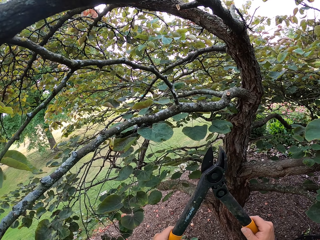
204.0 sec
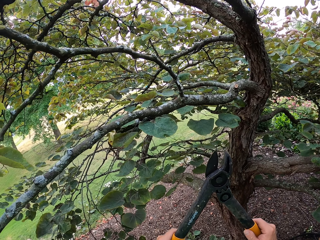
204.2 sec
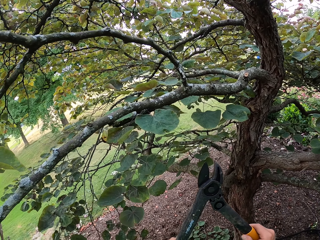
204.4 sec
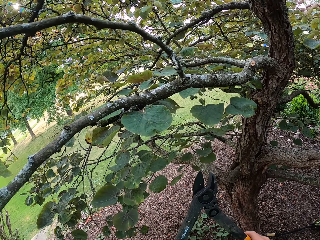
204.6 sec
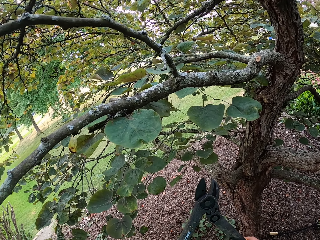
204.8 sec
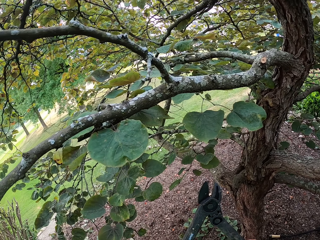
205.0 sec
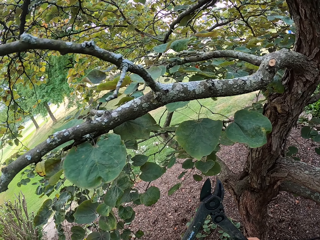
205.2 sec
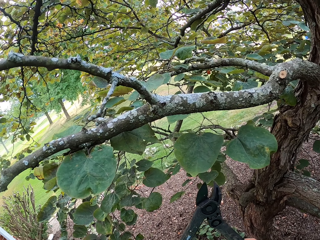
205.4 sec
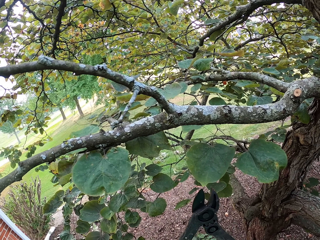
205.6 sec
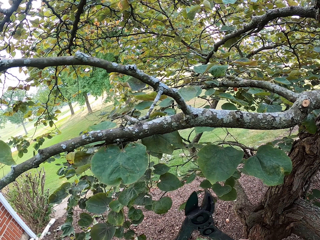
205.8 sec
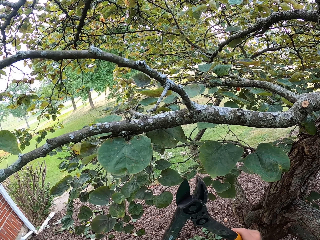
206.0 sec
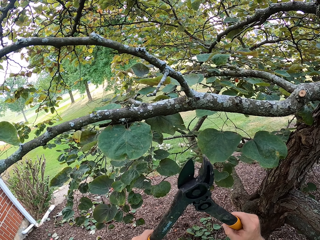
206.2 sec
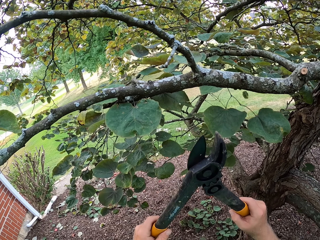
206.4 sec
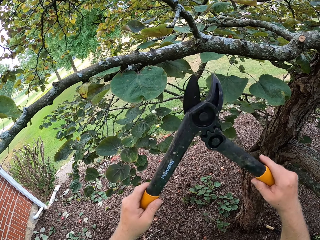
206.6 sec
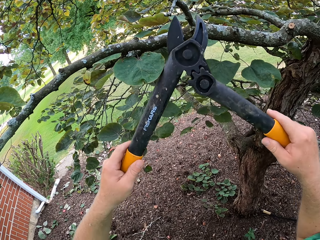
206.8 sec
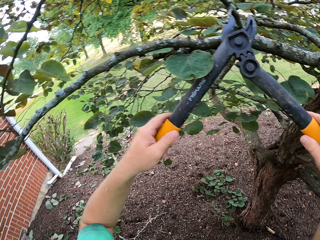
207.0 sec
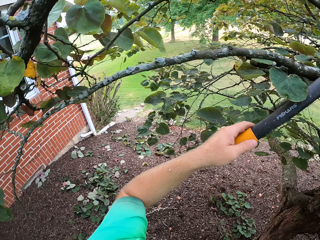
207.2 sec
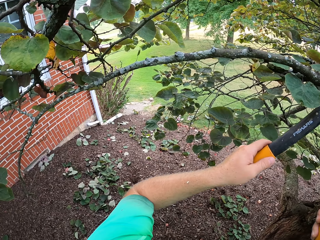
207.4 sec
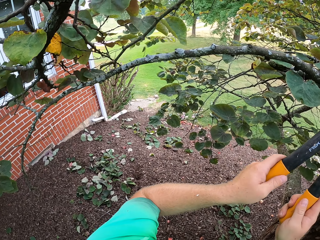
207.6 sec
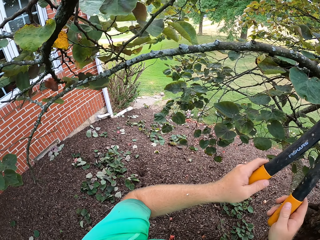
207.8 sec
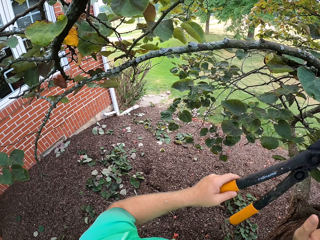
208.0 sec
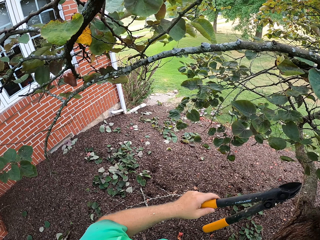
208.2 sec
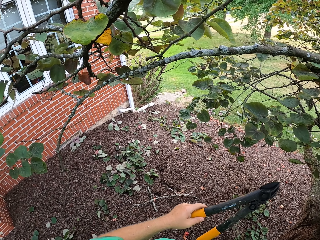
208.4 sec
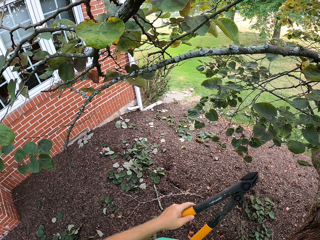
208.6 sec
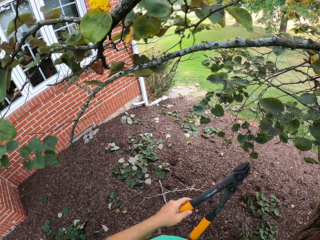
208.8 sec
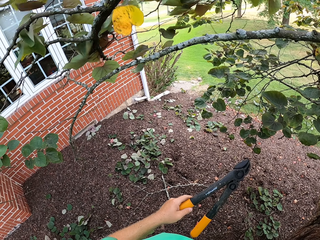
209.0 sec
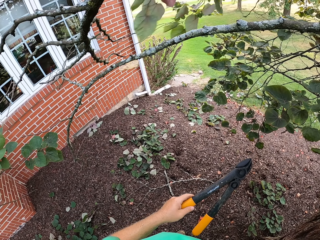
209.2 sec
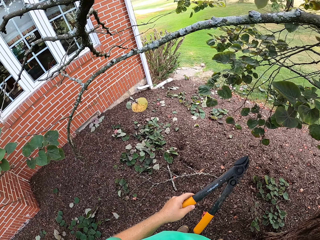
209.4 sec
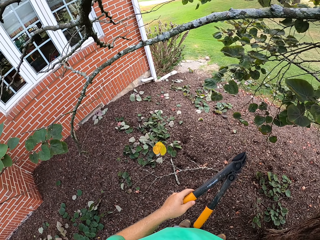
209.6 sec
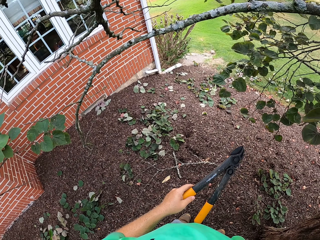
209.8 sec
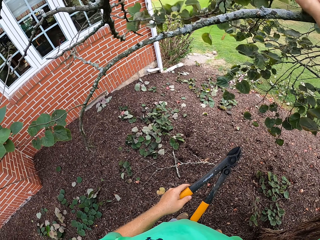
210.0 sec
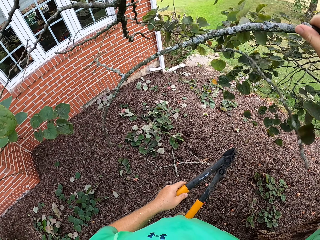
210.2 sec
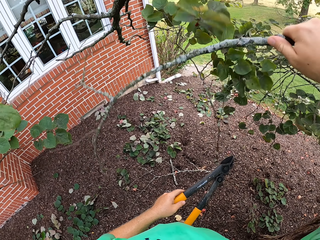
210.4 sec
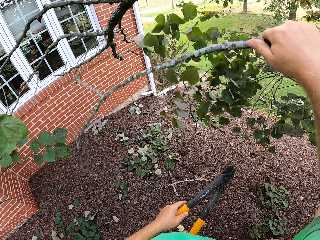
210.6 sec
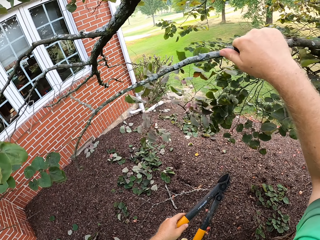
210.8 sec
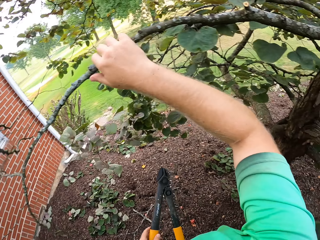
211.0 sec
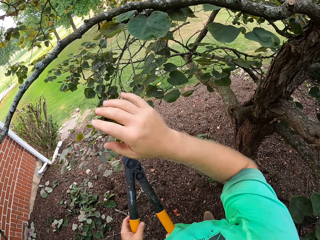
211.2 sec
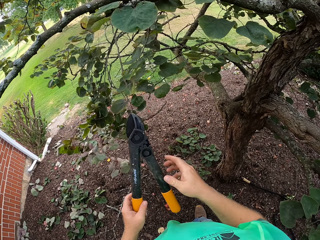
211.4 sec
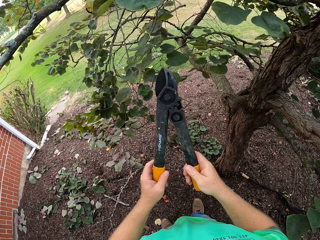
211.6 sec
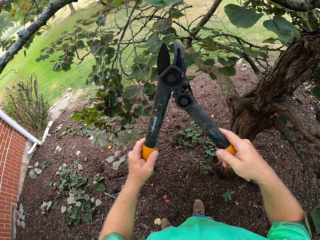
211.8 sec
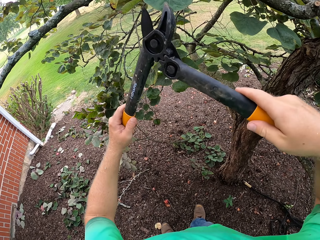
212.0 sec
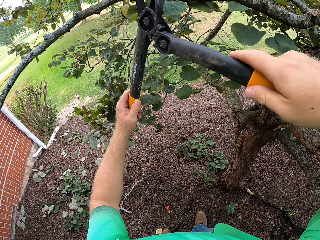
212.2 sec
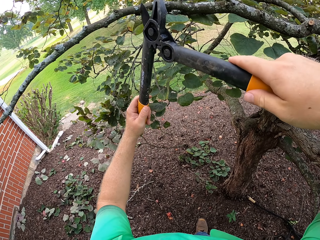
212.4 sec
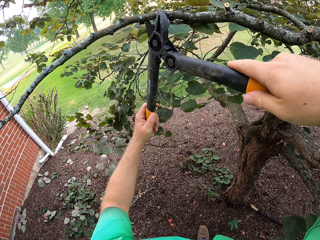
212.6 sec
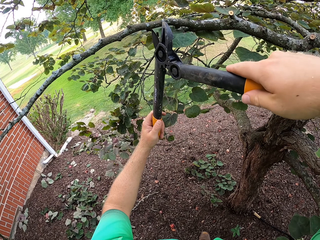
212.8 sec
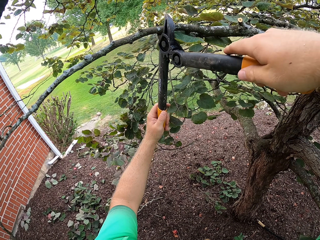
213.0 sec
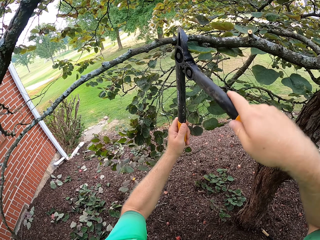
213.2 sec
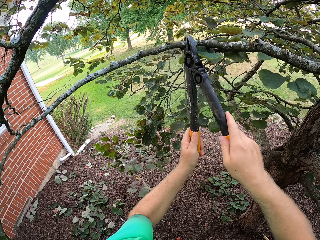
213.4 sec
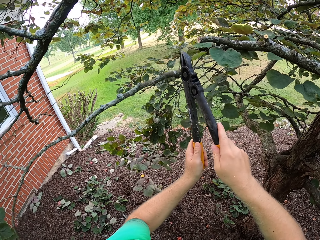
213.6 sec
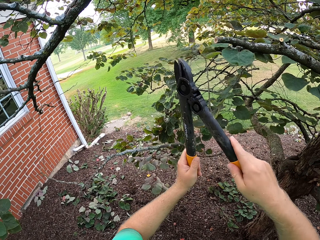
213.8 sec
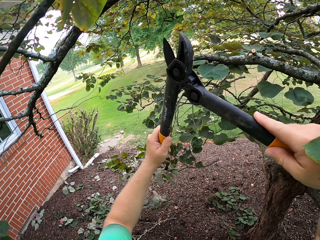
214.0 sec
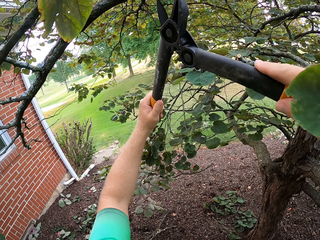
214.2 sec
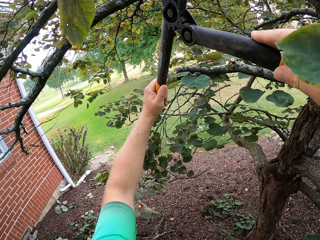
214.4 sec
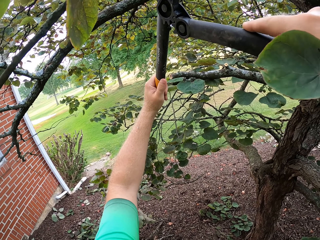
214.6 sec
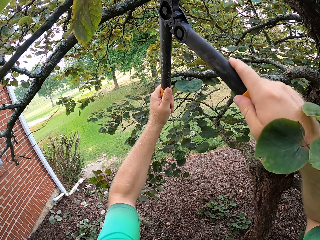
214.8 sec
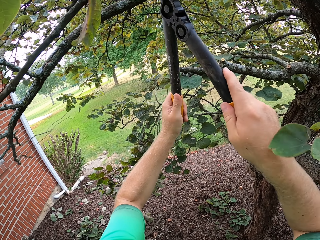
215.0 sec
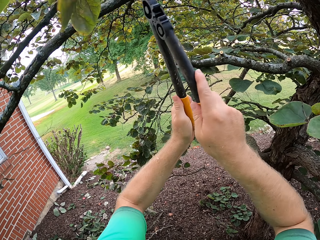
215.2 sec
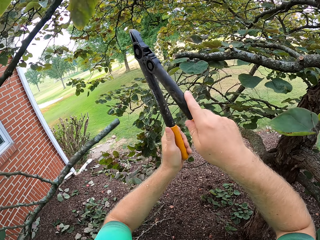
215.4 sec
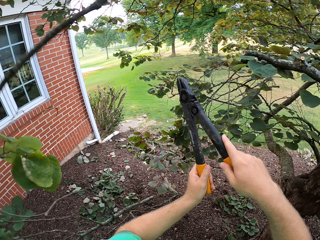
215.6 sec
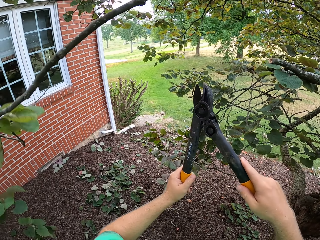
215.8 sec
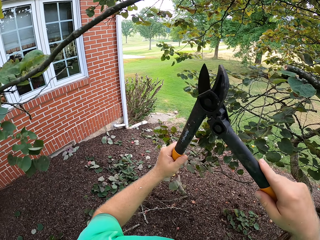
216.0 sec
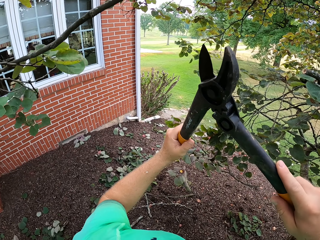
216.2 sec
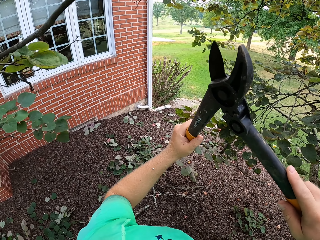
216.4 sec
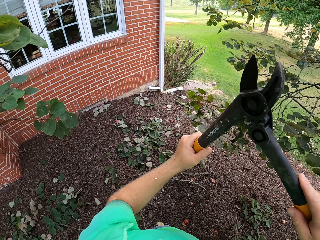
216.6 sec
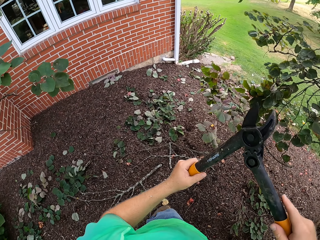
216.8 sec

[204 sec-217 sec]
The camera wearer cuts a branch of the tree with the garden shear in both hands. He shakes a branch on the tree with his right hand. He holds the garden shear in his left hand with both hands. He cuts some branches on the tree with the garden shear in both hands.

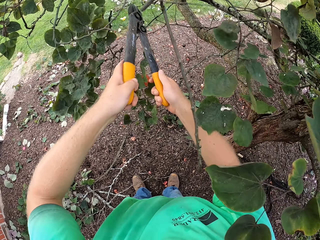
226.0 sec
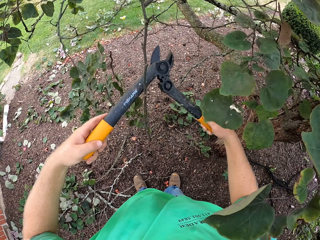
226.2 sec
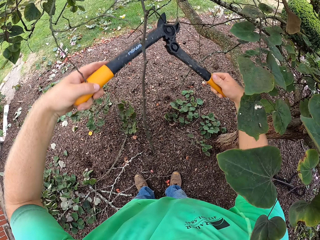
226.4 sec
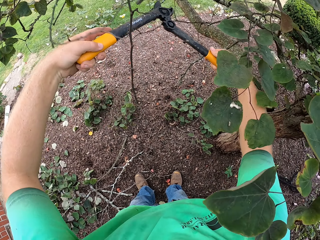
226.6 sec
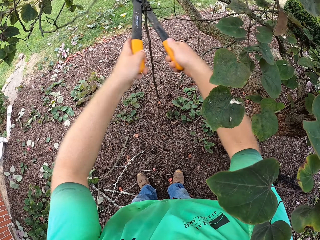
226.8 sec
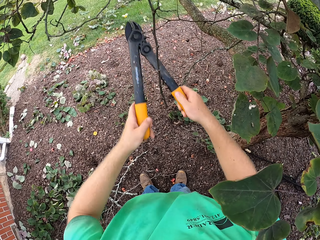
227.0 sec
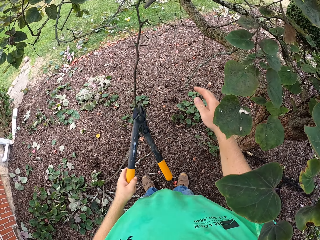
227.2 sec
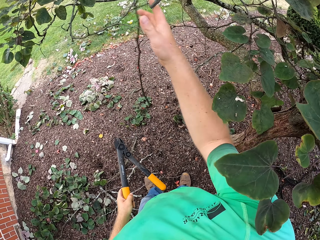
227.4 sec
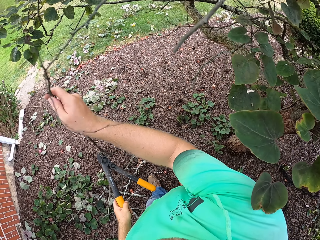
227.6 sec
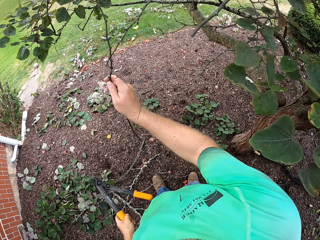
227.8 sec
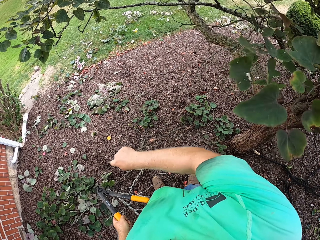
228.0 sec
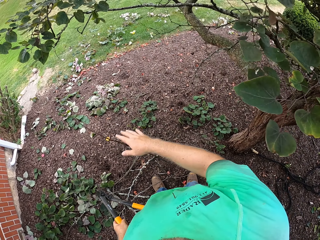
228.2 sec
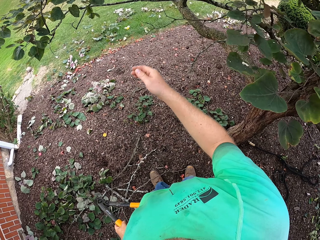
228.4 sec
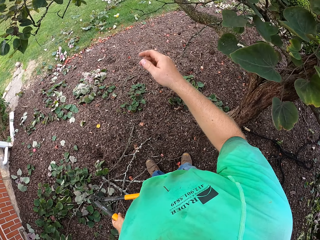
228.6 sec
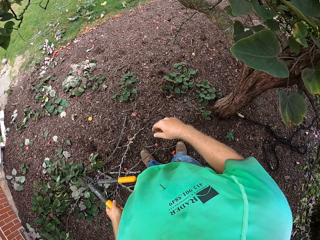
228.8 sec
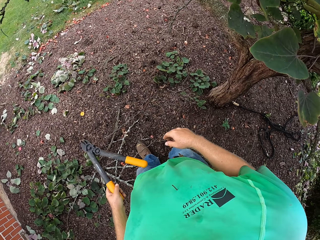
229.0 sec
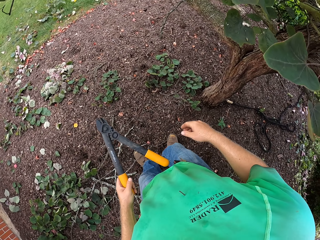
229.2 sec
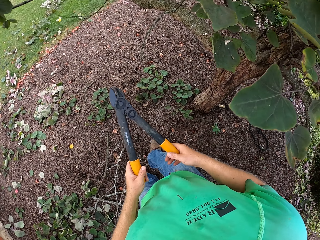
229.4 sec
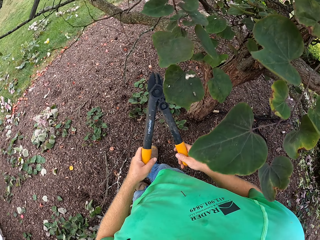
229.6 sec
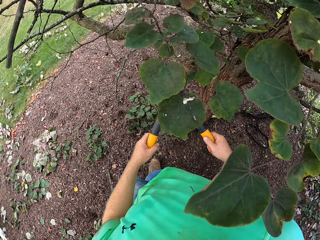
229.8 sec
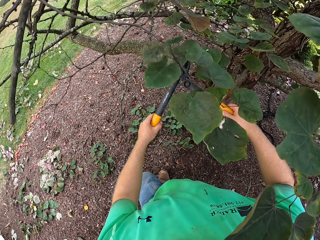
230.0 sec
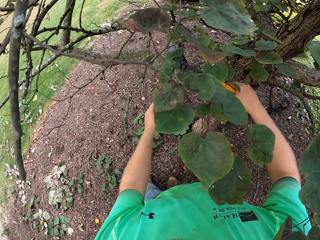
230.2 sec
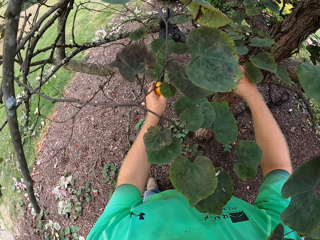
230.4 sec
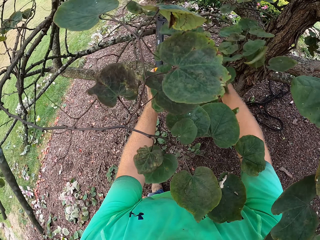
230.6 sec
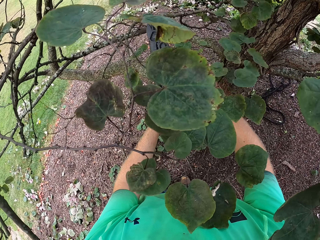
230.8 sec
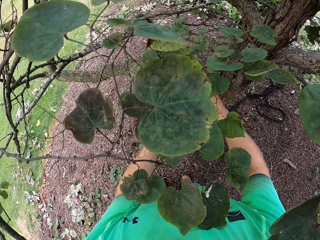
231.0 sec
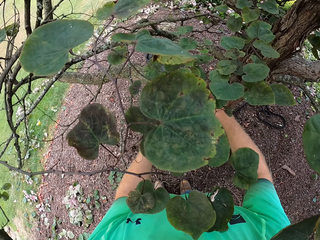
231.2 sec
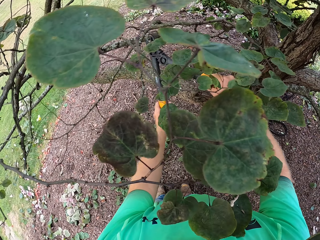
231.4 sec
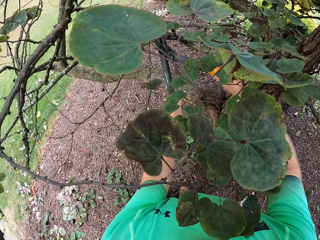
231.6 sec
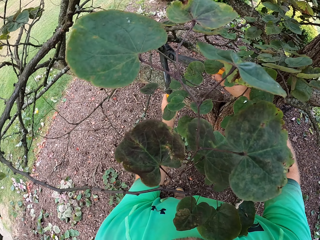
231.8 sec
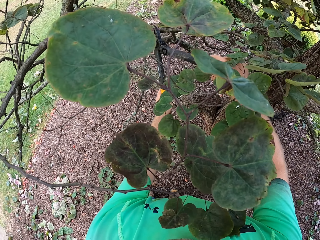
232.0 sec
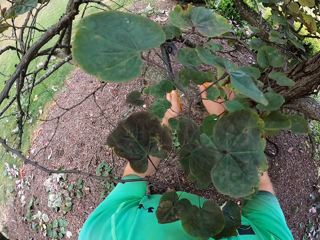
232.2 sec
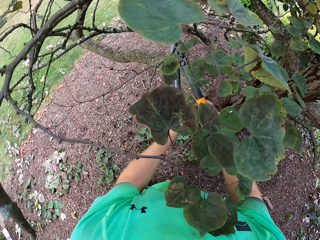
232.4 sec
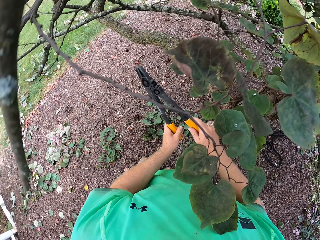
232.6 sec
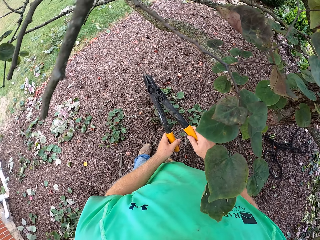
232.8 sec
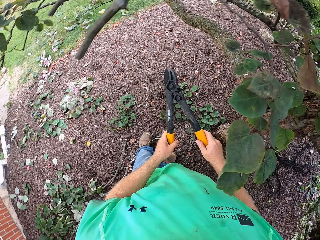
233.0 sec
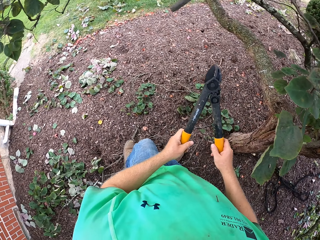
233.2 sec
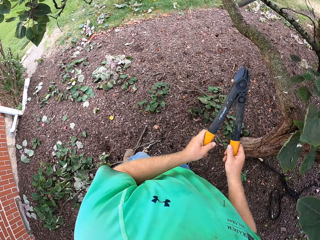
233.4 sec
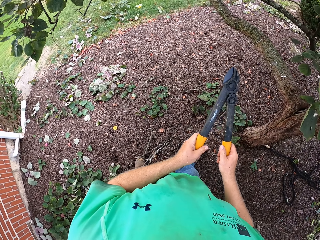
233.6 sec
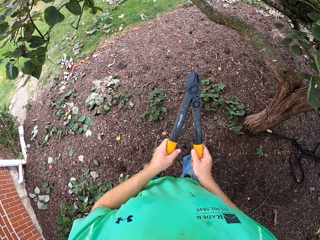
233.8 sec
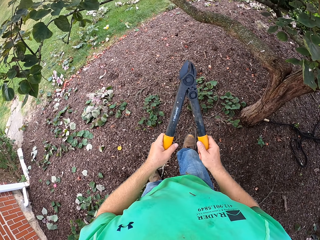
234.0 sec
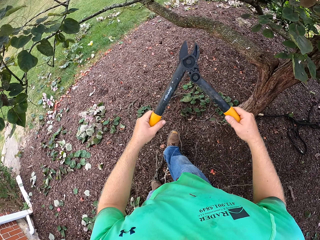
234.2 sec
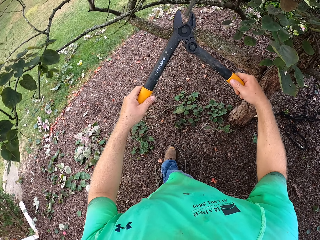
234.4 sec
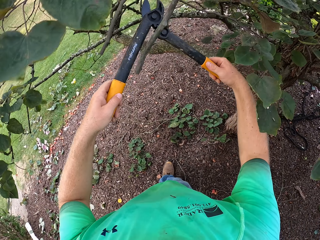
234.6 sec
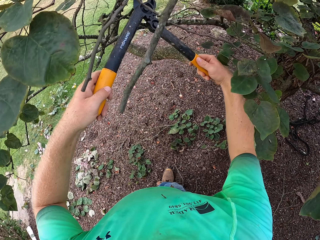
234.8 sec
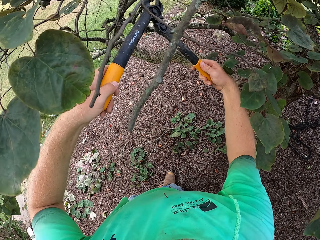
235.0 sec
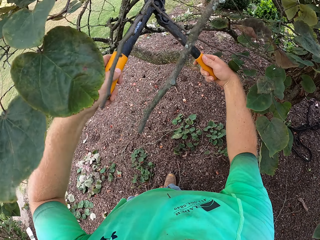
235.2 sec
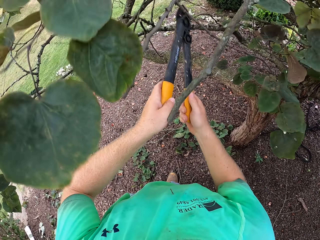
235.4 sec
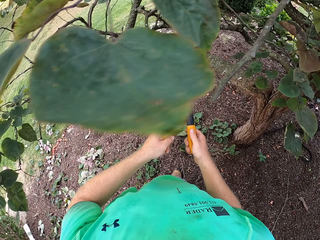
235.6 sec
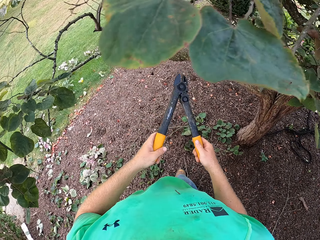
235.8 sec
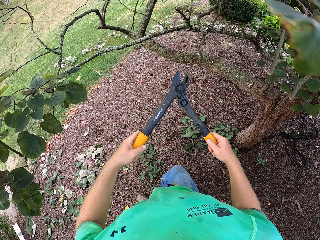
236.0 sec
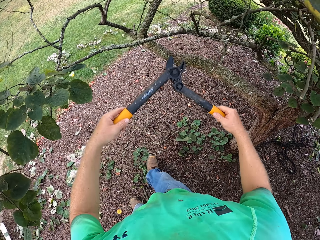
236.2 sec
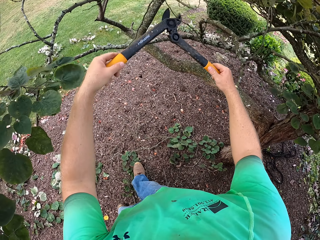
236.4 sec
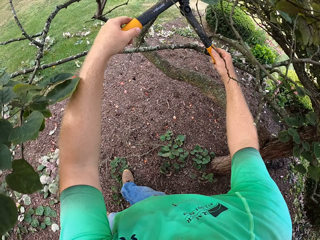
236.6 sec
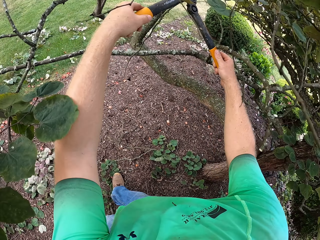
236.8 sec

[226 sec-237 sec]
The camera wearer pulls a branch on the tree with his right hand. He drops the branch in his right hand on the ground. He holds the garden shear in his left hand with both hands. He cuts some branches on the tree with the garden shear in both hands.
